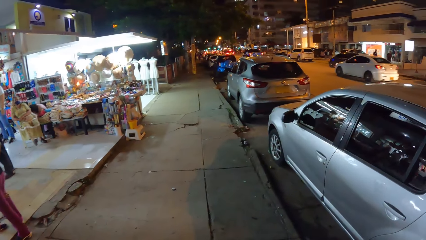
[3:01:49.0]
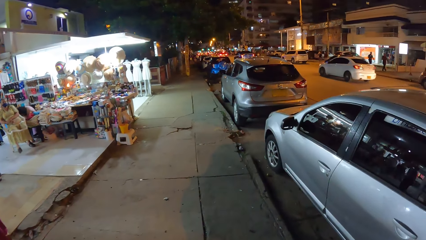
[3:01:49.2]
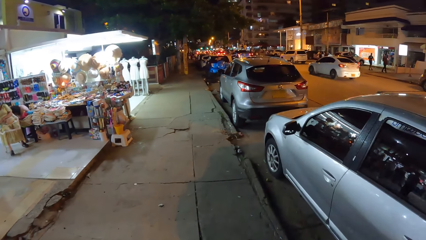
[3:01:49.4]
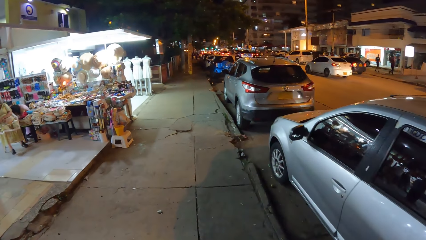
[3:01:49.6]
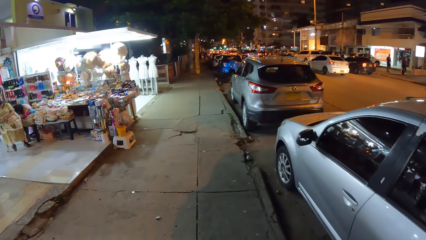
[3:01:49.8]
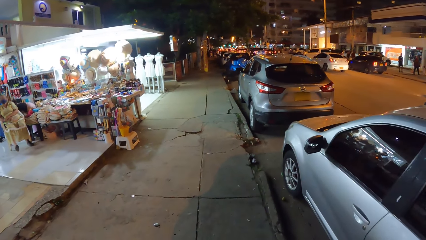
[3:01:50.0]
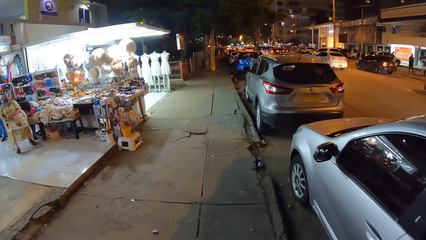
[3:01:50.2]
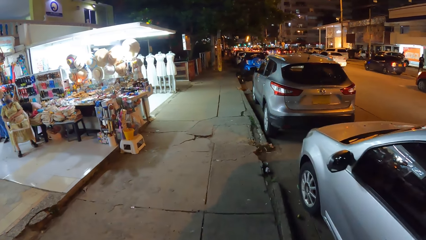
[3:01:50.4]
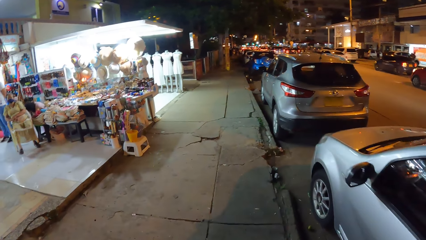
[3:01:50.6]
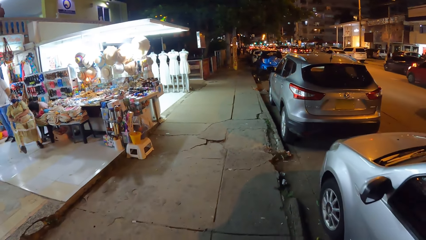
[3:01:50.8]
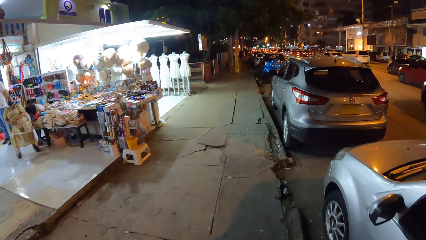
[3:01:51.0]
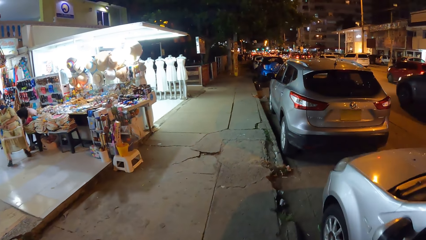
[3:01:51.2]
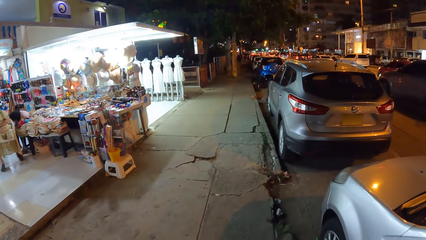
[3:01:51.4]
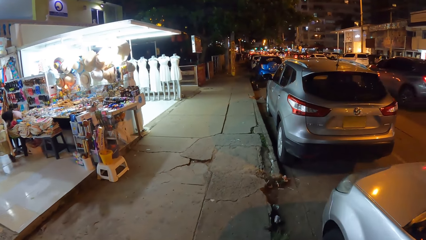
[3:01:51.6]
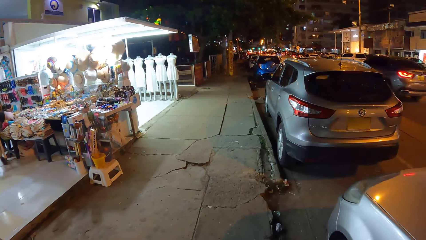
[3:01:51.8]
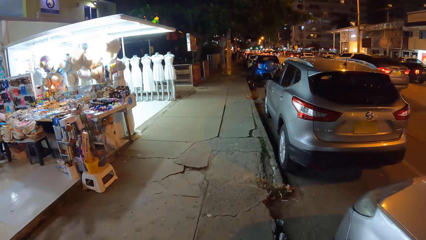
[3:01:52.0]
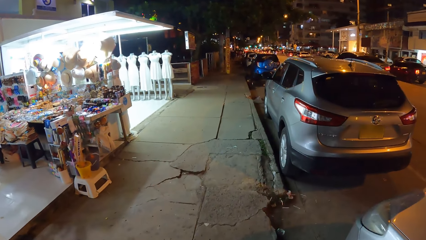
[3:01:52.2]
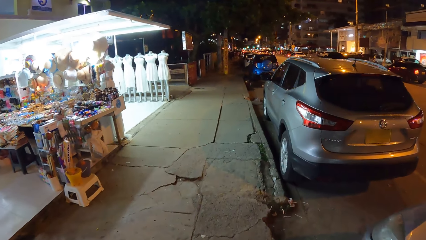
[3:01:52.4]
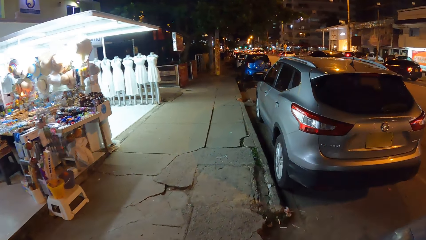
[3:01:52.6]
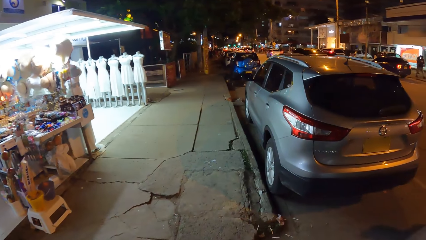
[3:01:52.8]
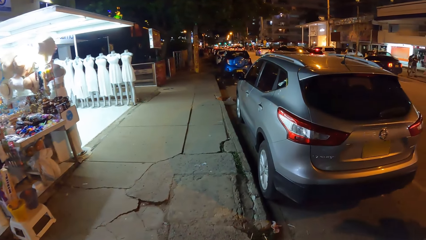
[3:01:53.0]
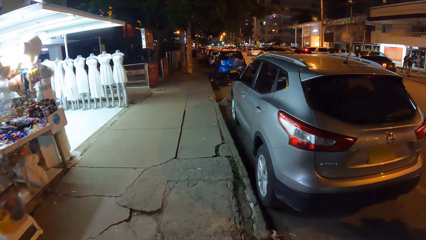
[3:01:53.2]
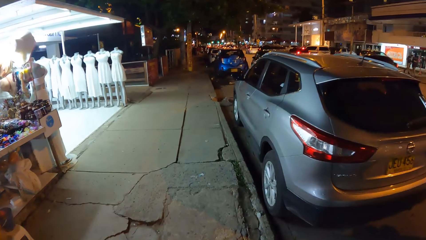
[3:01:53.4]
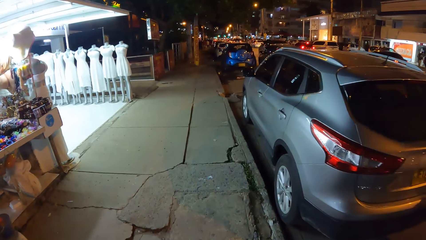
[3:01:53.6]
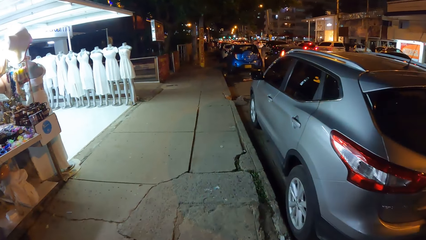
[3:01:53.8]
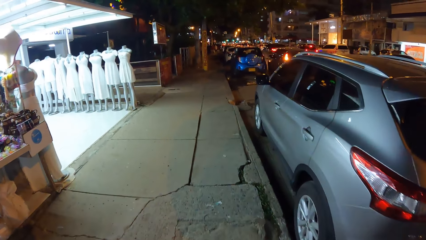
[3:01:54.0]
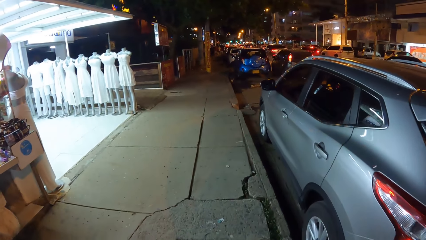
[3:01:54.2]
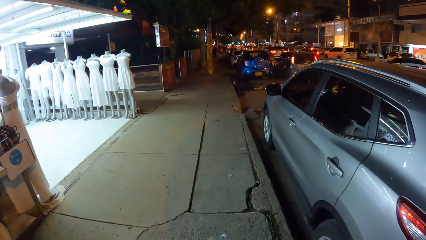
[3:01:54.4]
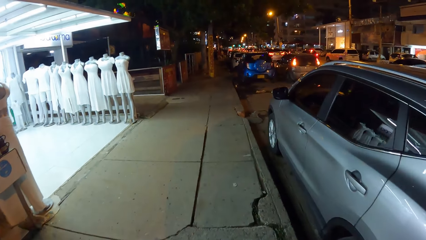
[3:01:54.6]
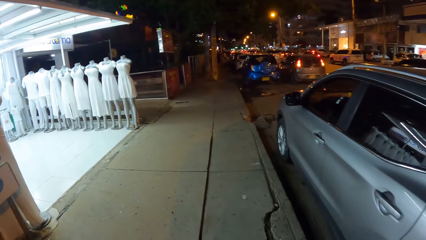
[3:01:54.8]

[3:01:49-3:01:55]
The camera wearer walks around.

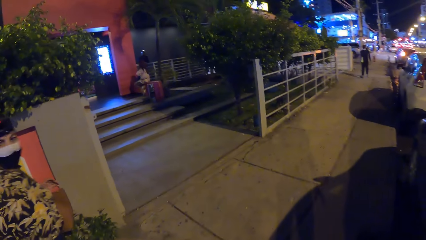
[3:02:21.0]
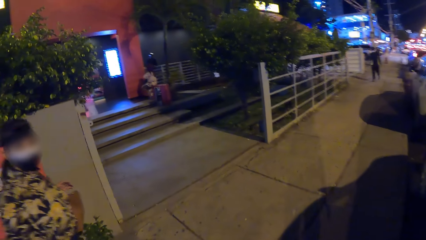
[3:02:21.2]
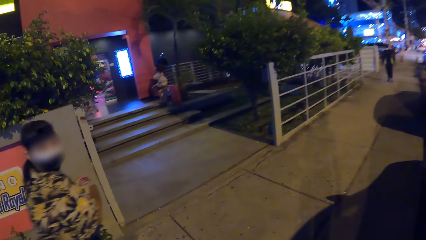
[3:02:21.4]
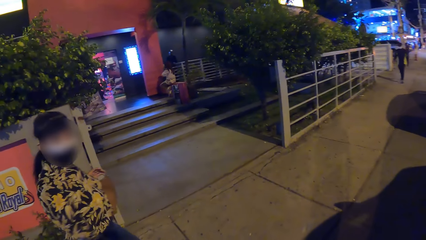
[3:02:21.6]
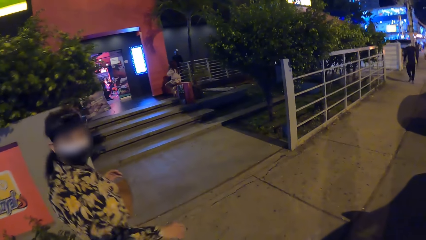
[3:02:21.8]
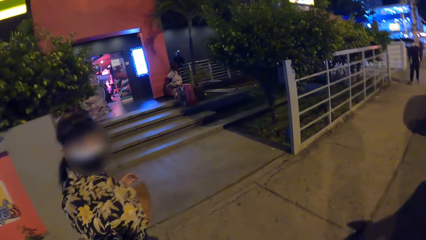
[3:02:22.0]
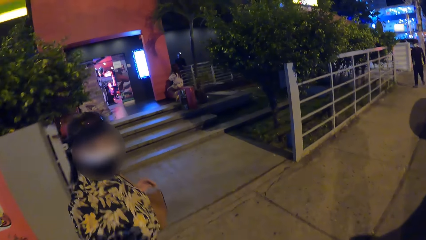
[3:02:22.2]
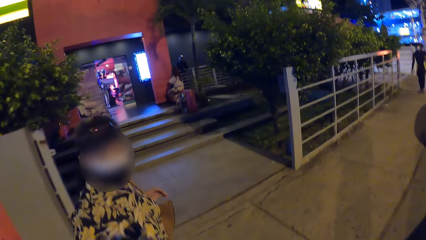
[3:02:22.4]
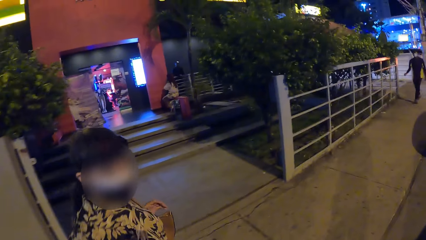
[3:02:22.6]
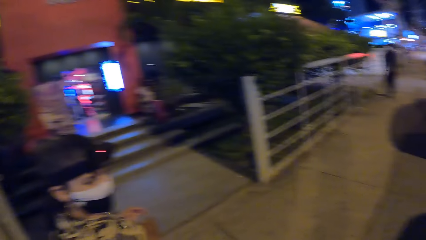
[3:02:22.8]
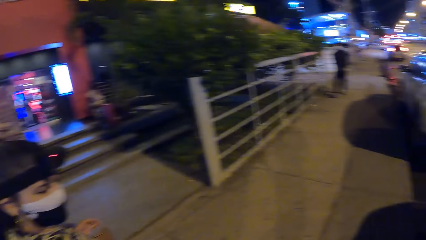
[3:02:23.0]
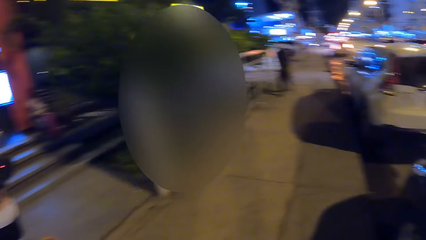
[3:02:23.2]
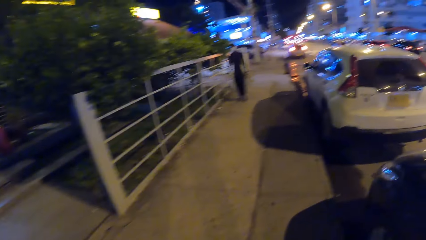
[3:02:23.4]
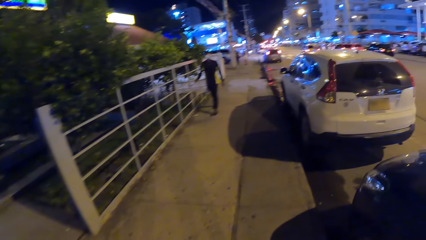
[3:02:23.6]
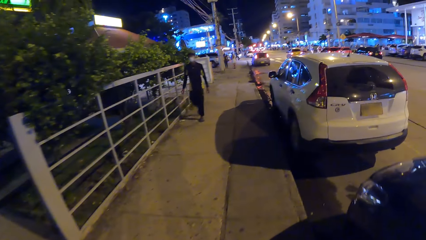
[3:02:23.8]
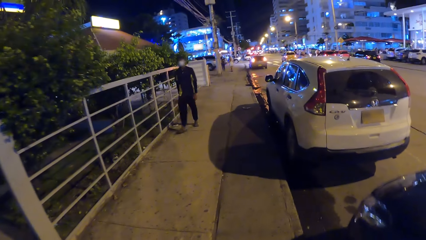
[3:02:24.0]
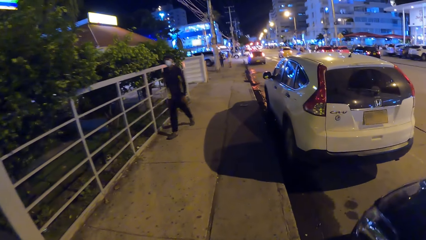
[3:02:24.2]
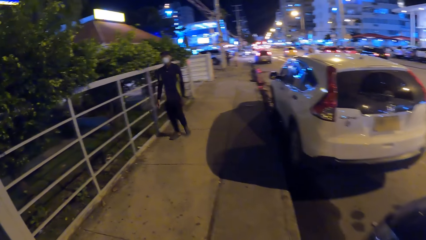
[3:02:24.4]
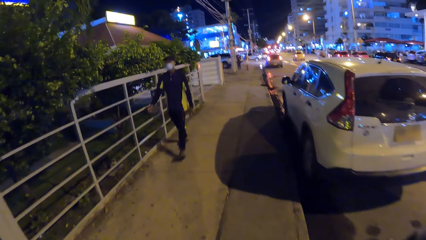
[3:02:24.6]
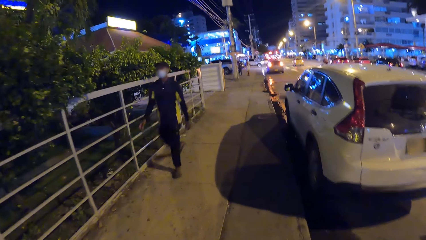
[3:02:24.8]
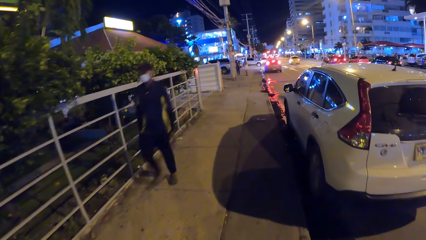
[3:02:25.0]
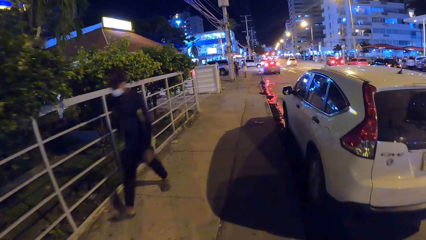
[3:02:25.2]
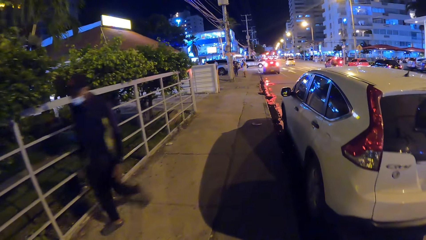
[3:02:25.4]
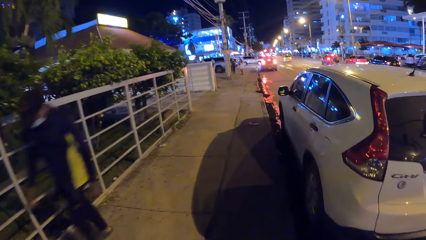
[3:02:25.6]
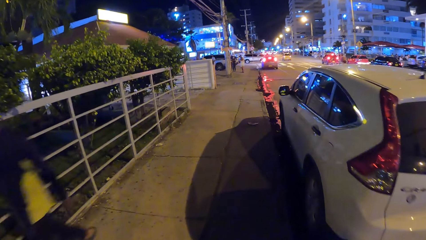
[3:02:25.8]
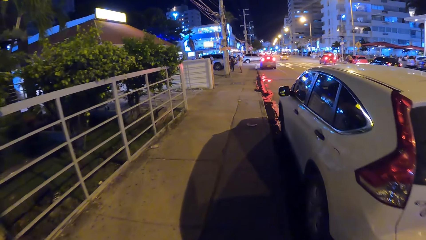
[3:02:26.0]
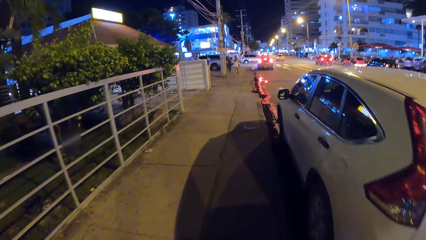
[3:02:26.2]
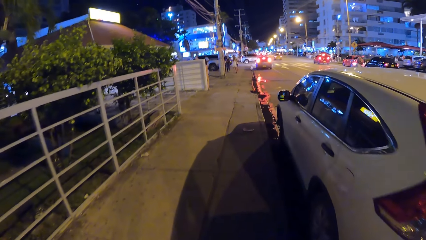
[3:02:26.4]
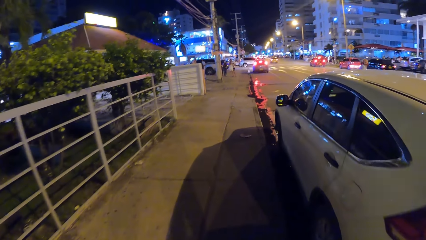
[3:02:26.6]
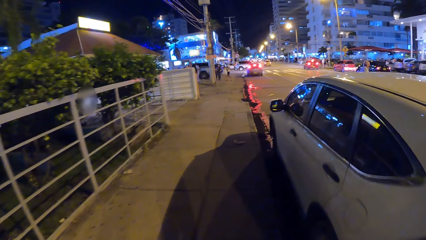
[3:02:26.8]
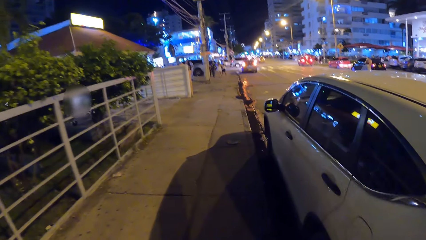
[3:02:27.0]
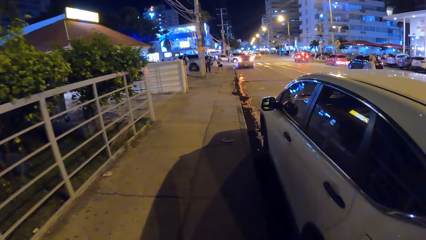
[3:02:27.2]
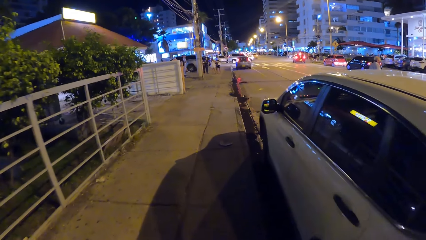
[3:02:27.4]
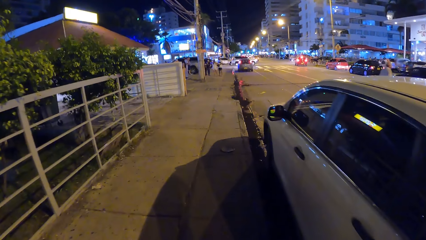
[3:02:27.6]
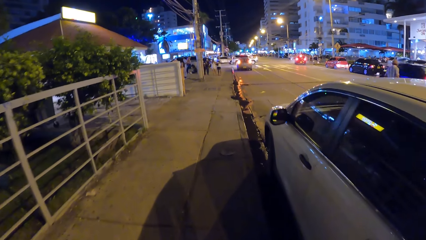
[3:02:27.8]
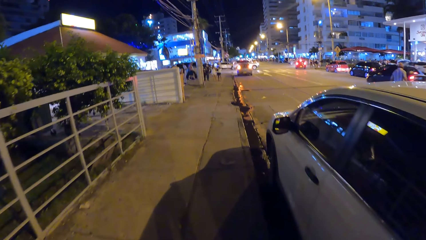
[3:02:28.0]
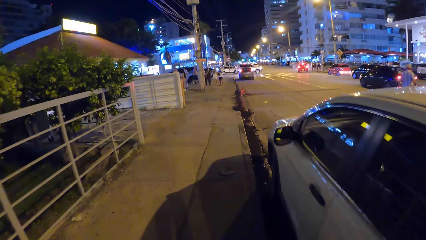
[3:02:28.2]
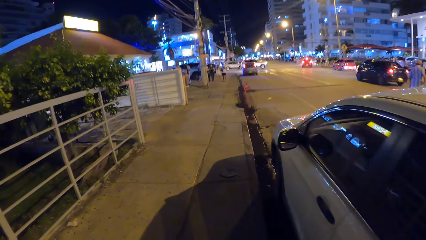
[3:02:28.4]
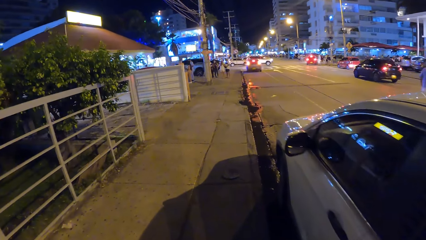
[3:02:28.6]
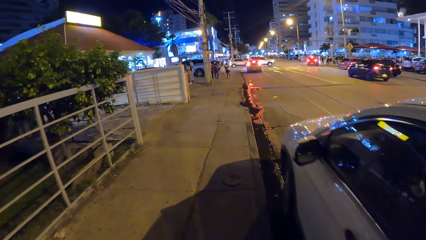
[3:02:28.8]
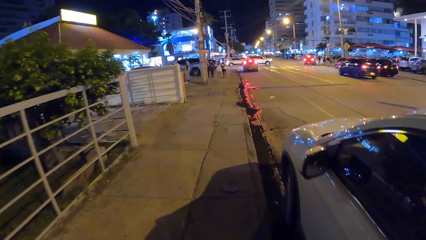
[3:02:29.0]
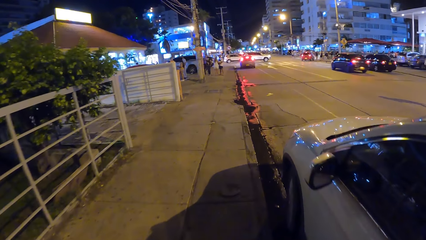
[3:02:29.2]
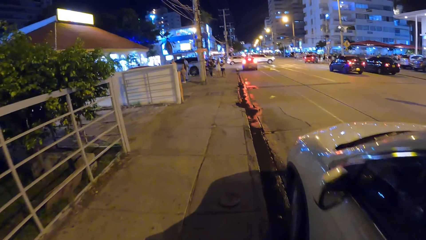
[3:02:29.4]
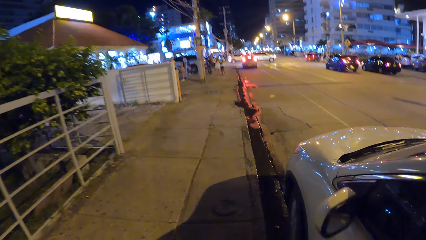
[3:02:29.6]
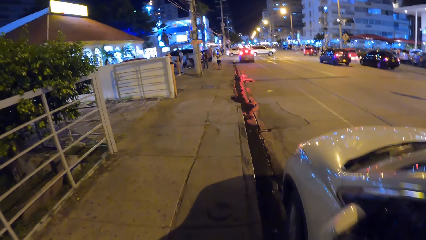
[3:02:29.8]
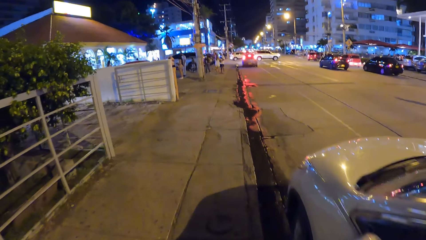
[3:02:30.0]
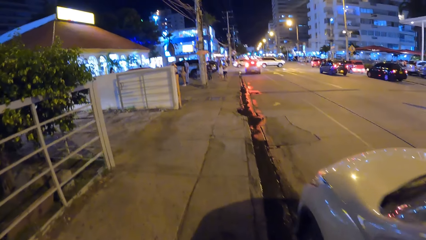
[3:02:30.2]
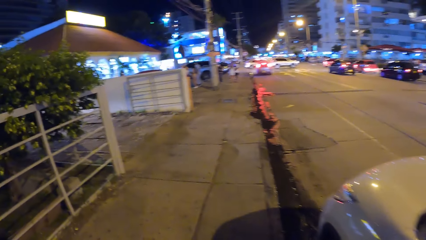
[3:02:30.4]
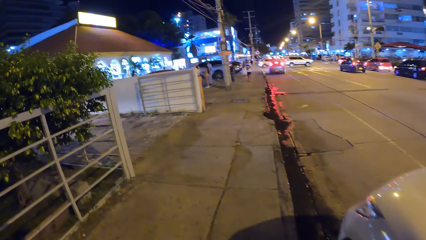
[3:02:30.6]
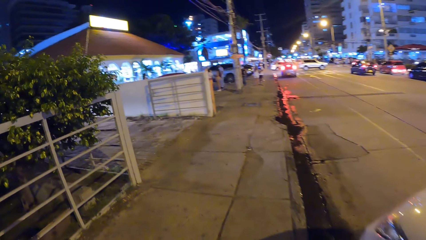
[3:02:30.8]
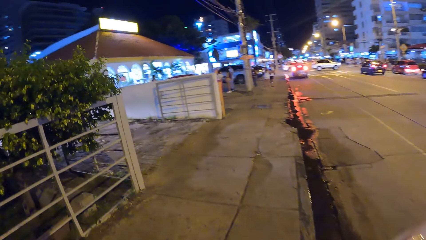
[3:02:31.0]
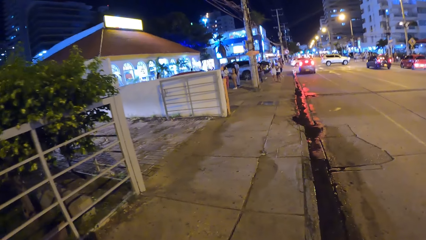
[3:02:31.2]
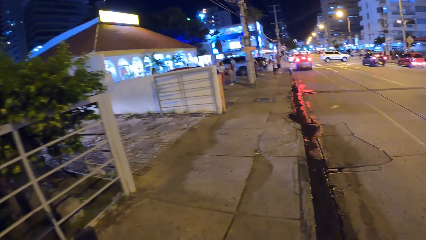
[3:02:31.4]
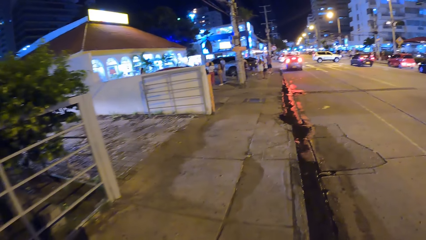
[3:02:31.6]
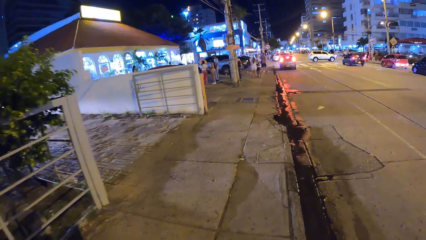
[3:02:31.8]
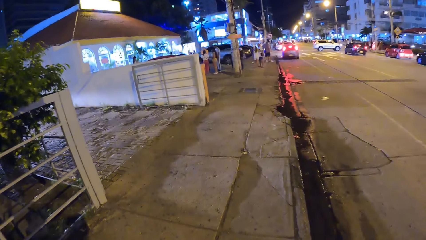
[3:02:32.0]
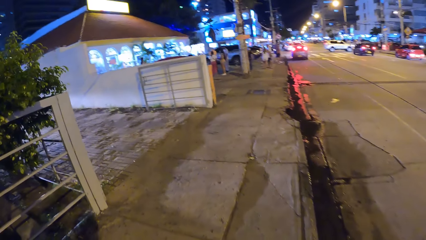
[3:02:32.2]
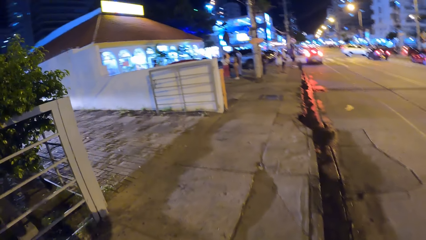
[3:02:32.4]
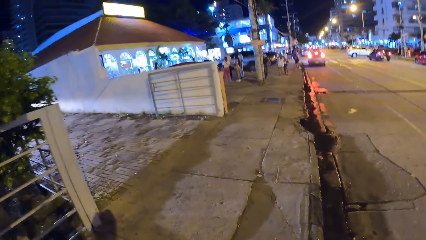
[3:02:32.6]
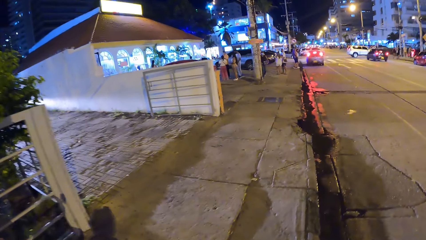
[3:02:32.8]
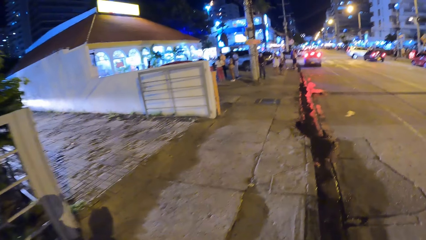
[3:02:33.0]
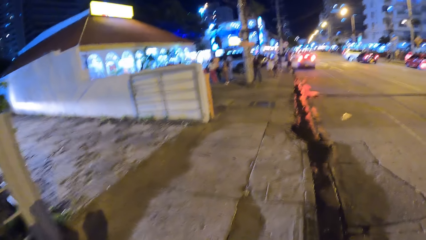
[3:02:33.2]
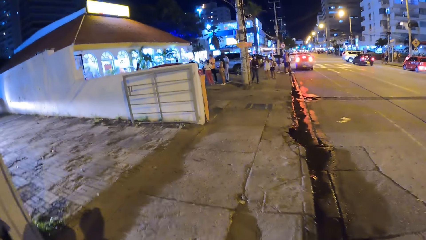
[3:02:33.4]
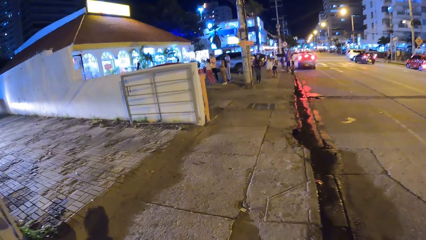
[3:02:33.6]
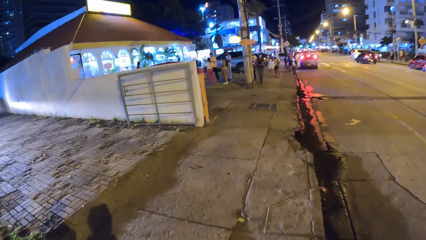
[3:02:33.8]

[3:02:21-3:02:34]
The camera wearer looks around. They walk around.
